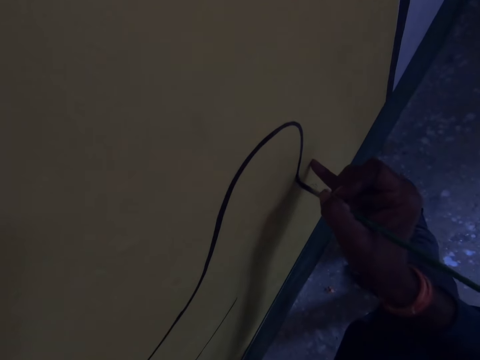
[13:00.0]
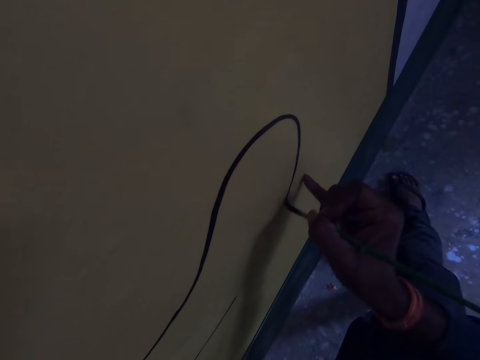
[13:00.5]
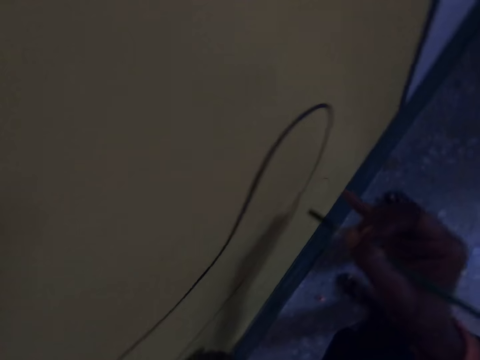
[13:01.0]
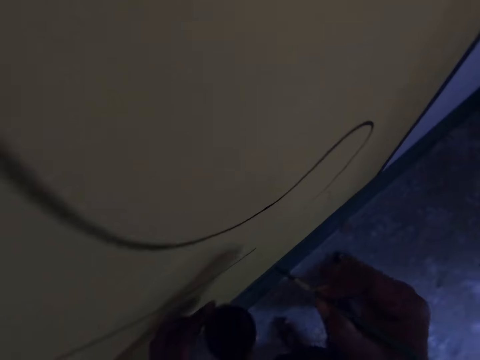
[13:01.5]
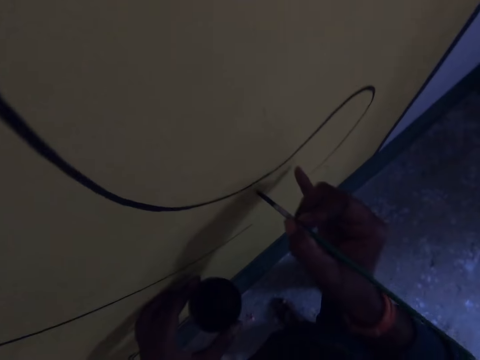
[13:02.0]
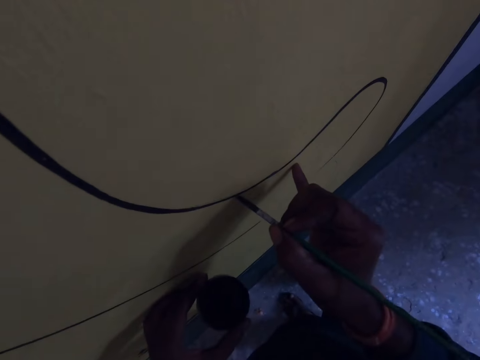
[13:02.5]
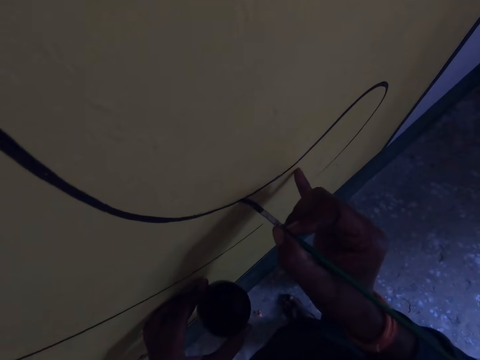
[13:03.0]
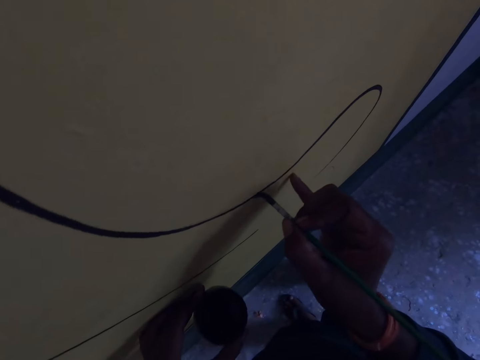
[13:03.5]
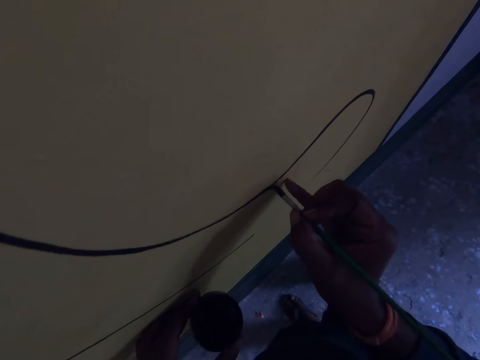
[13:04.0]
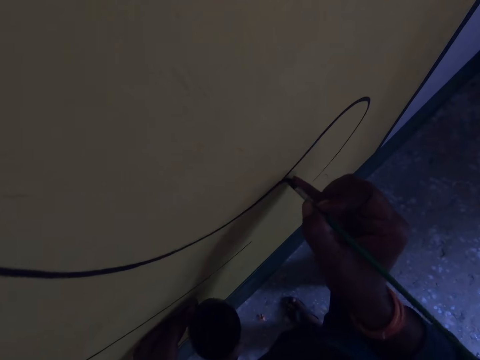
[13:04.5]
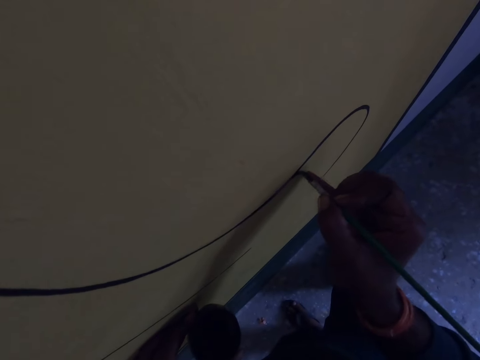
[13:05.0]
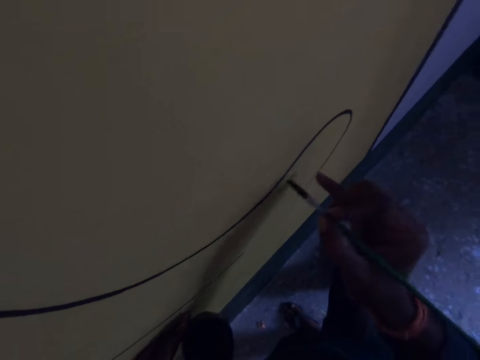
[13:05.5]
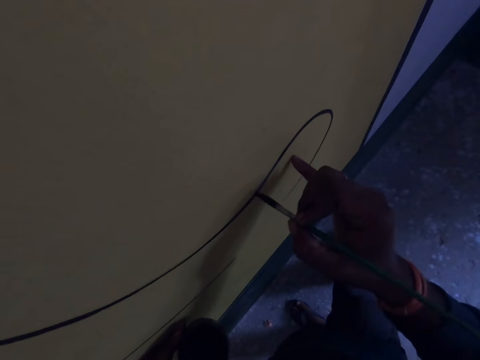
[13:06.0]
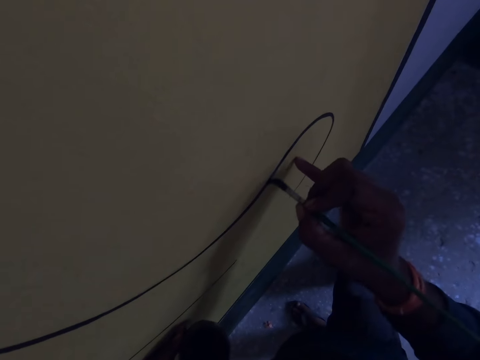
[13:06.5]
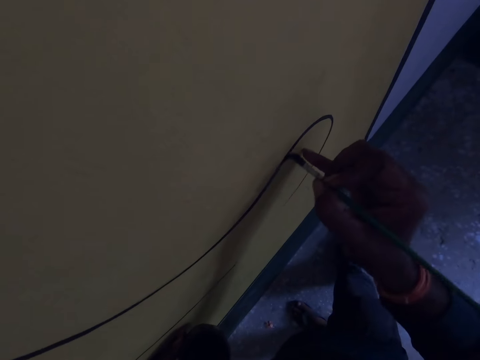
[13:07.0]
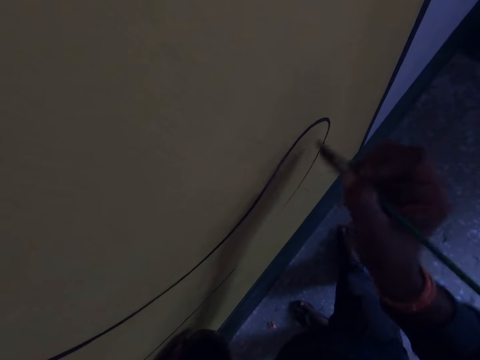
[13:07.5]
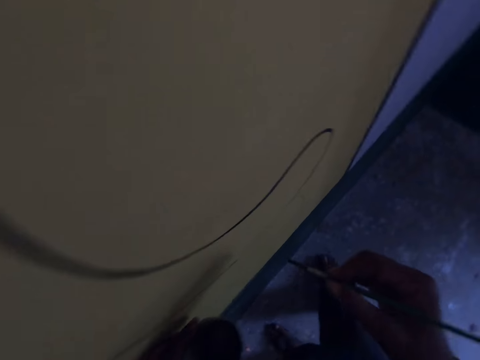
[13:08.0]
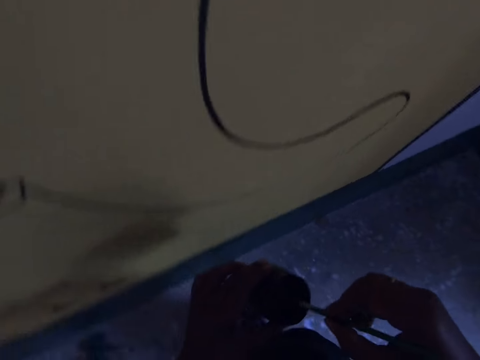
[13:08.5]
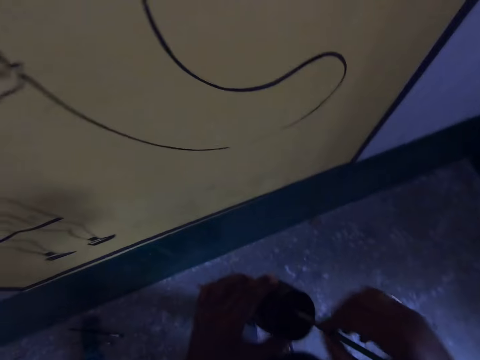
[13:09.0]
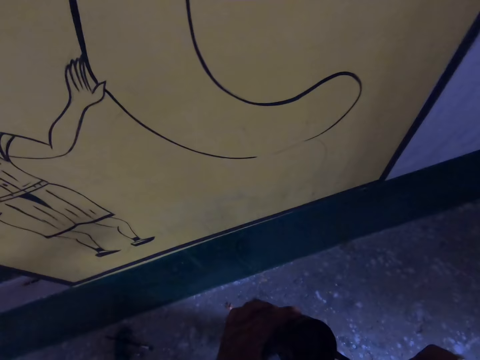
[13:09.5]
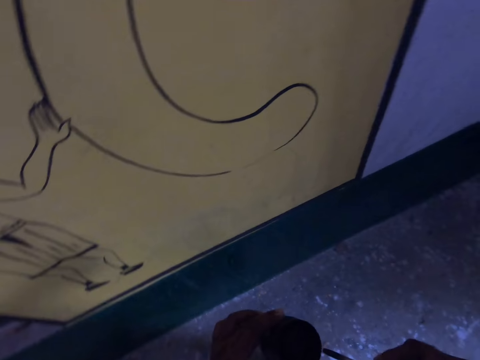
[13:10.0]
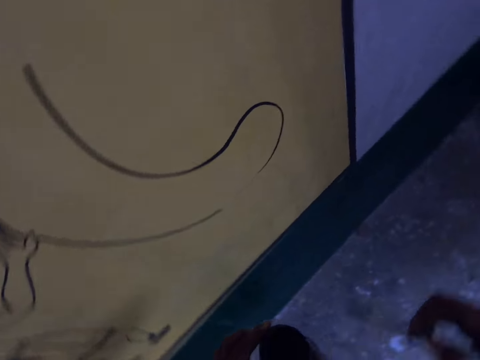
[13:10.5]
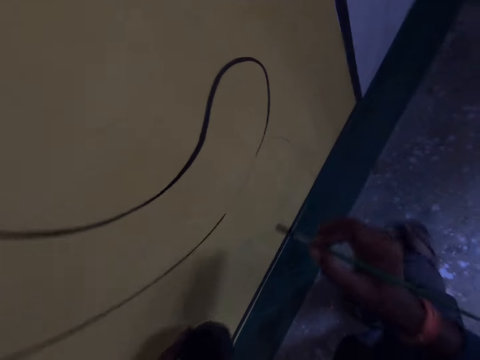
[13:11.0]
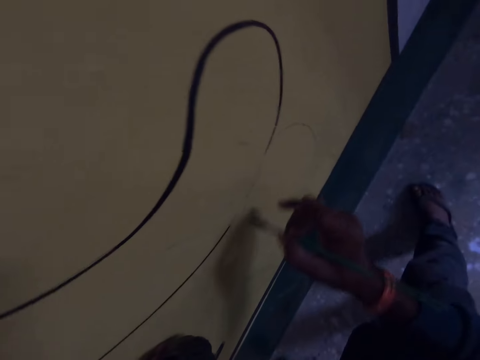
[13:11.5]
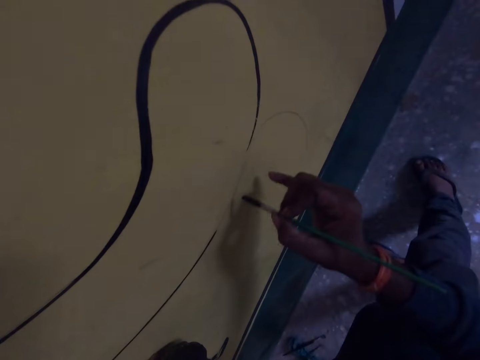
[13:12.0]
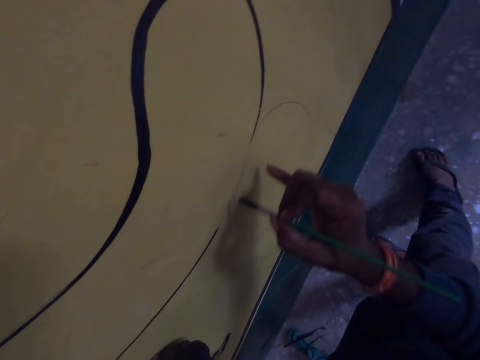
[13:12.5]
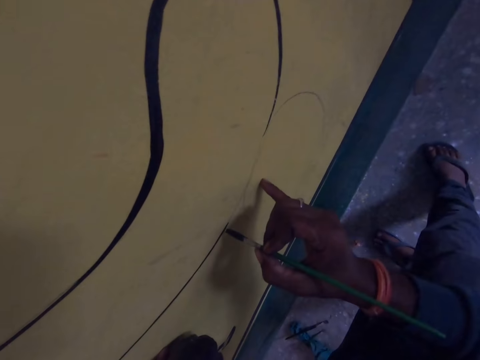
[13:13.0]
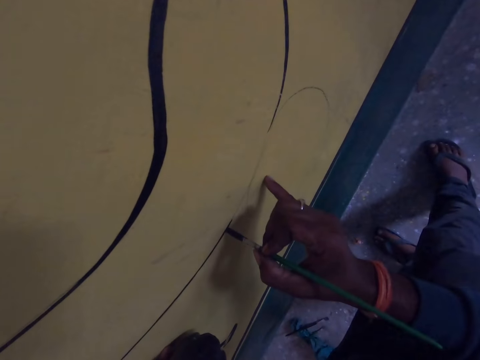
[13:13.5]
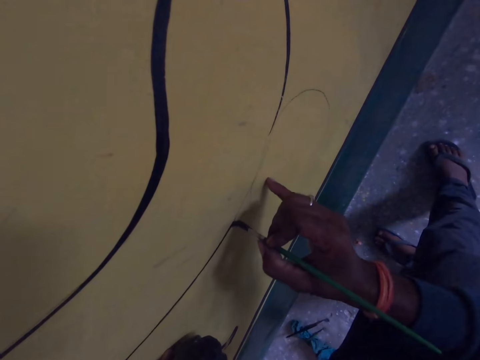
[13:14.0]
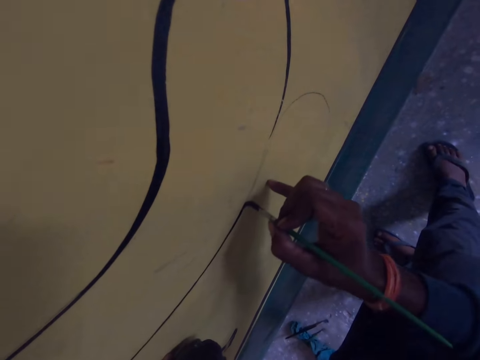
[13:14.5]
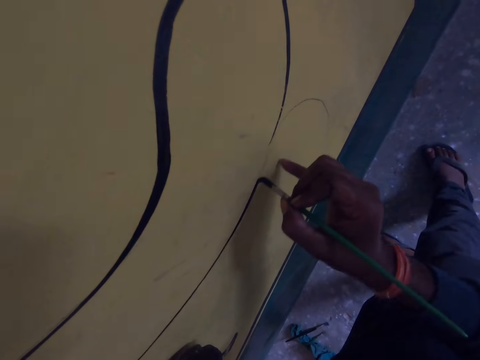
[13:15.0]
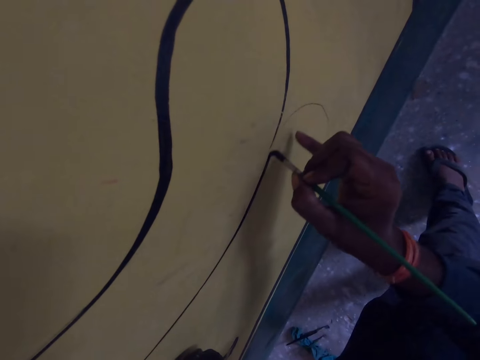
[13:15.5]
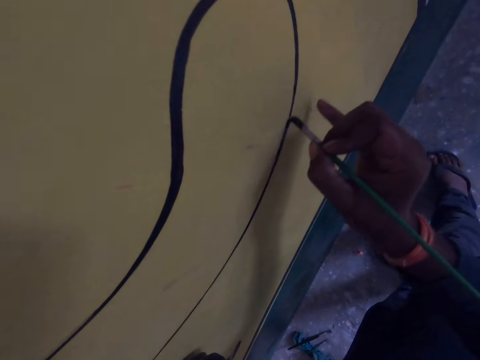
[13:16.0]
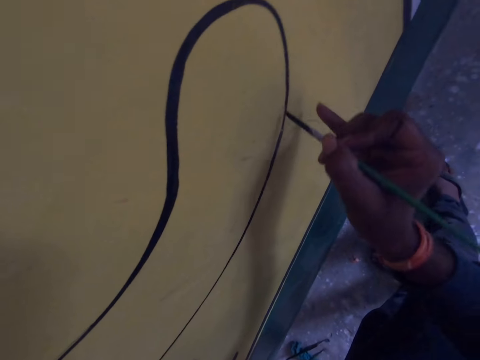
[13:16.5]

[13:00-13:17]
The camera wearer dips the drawing brush into the paint container. They draw on the wall with the drawing brush.

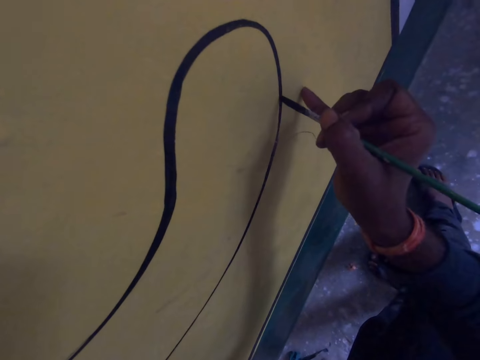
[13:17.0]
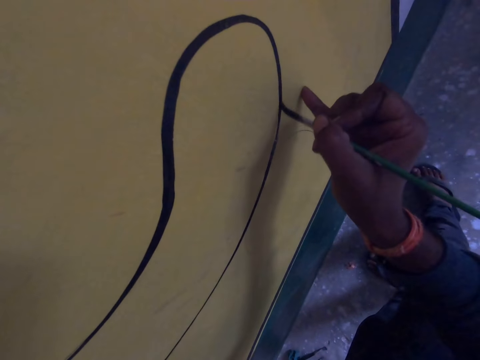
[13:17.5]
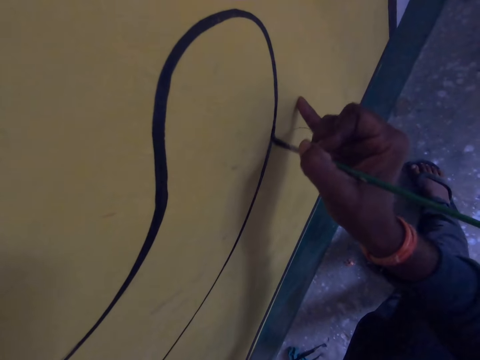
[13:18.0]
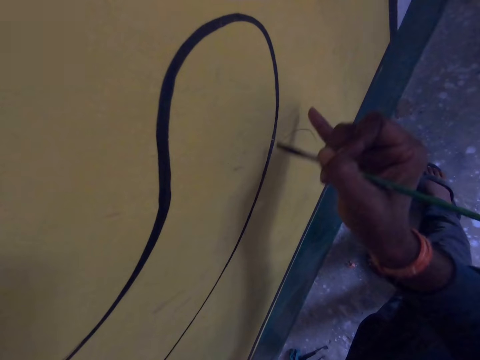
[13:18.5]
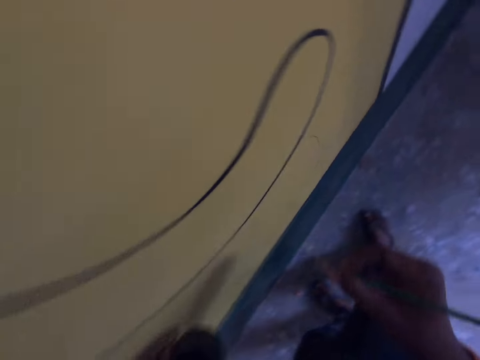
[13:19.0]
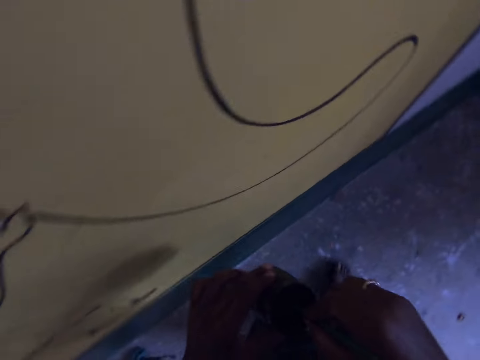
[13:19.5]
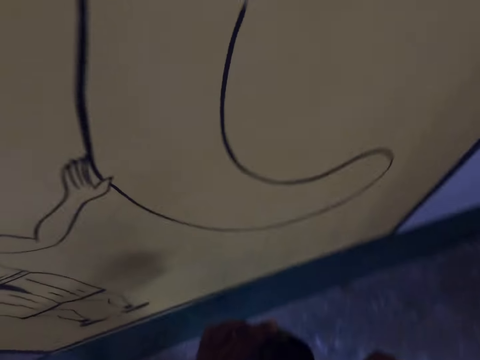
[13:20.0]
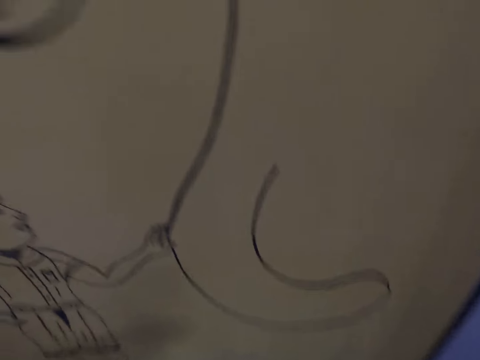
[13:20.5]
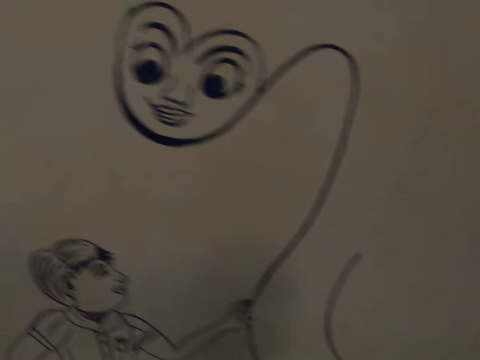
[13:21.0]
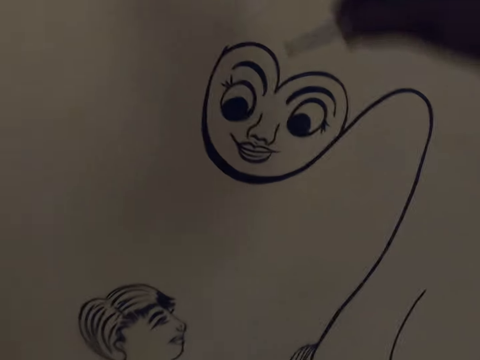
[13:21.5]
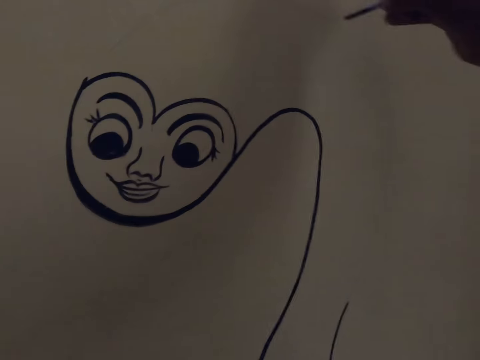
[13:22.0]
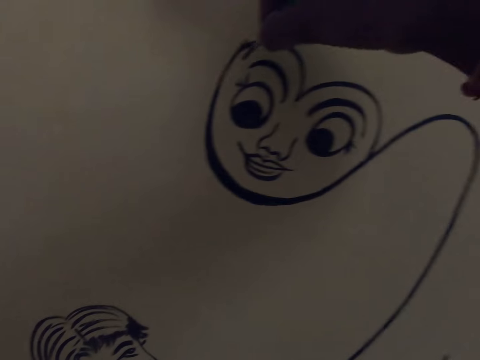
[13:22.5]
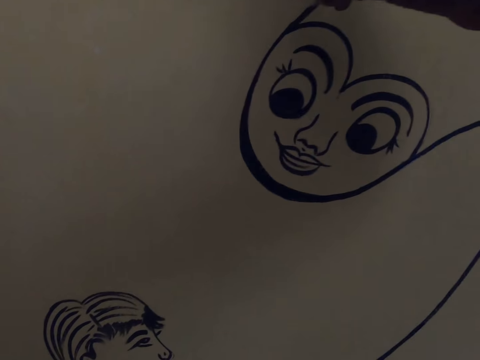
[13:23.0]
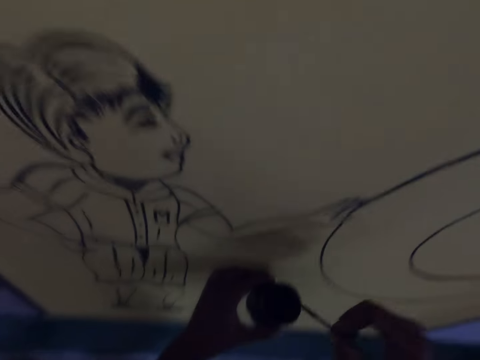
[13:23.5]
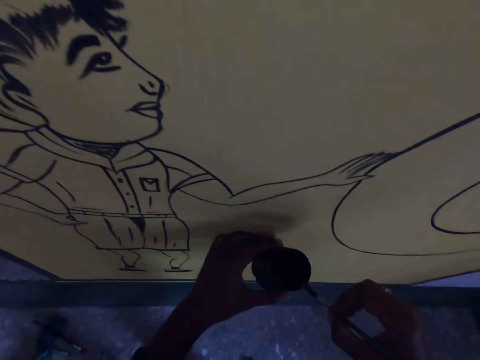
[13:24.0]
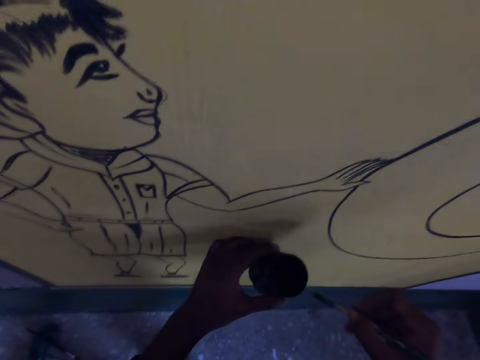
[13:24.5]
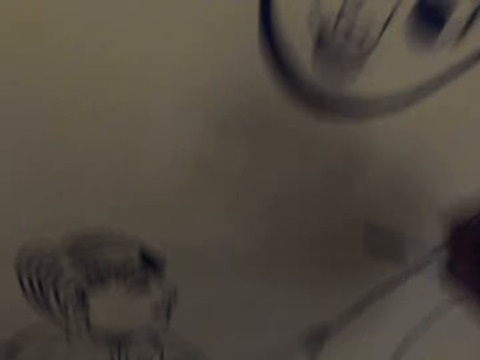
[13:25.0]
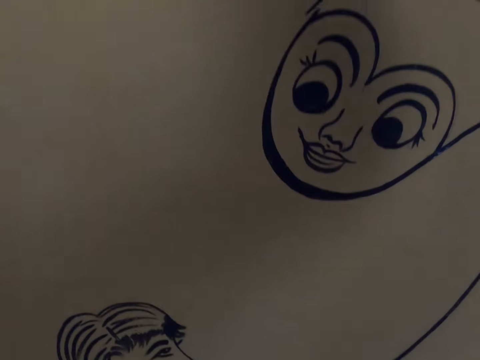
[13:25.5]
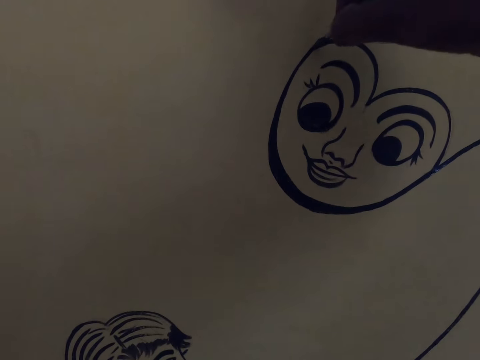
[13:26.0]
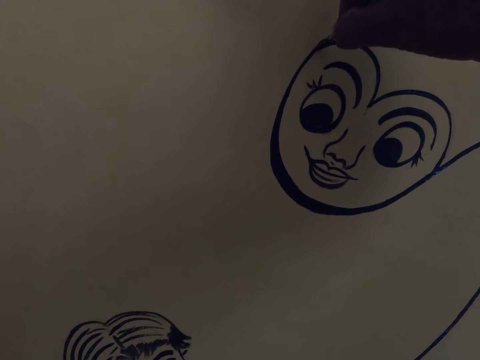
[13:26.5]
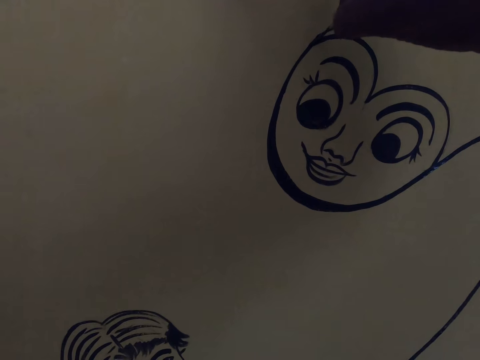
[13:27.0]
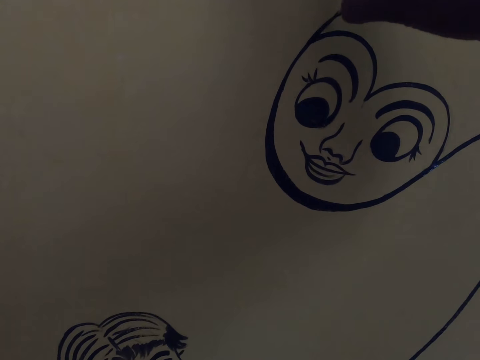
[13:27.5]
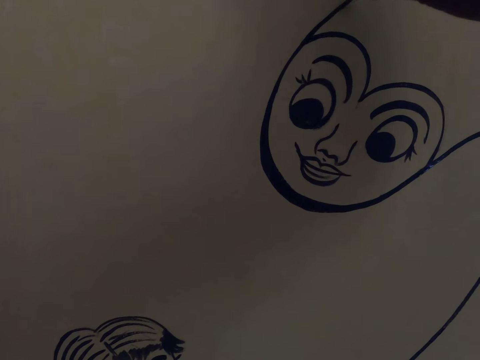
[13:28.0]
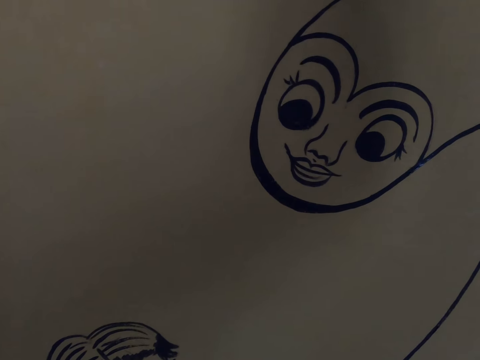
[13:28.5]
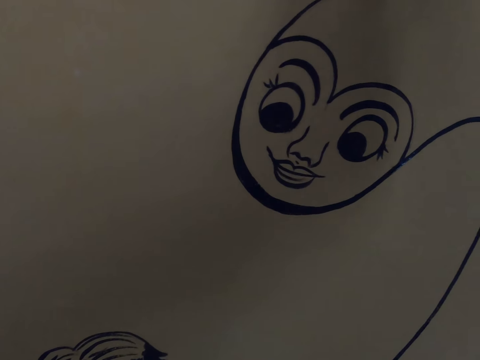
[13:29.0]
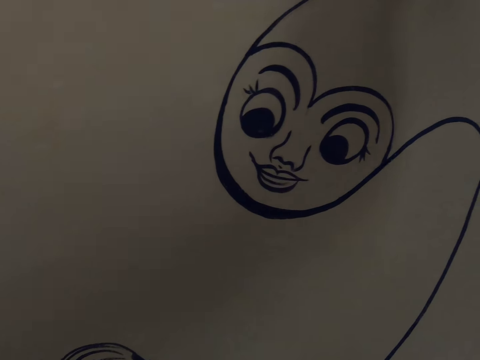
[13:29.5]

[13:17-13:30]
The camera wearer dips the drawing brush into the paint container. They wipe the drawing brush on the edge of the paint container. They draw with the brush and ink. They dip the brush in the ink. They draw on the wall with the drawing brush.
